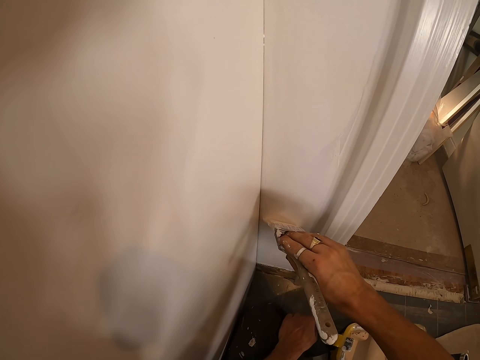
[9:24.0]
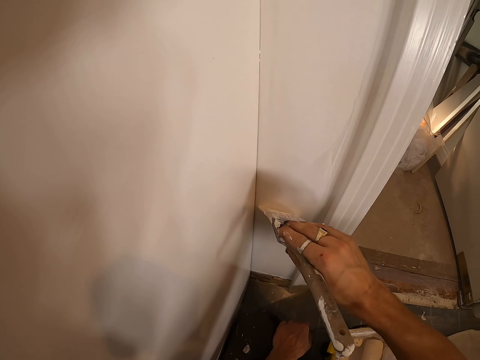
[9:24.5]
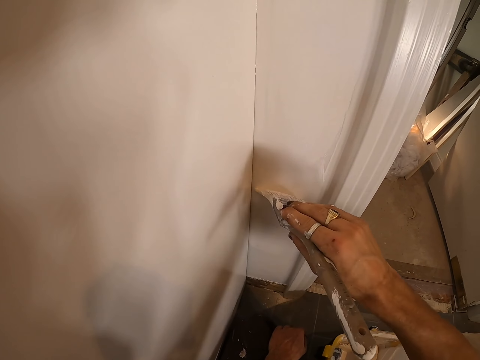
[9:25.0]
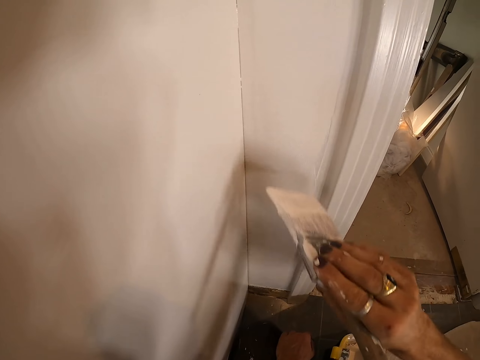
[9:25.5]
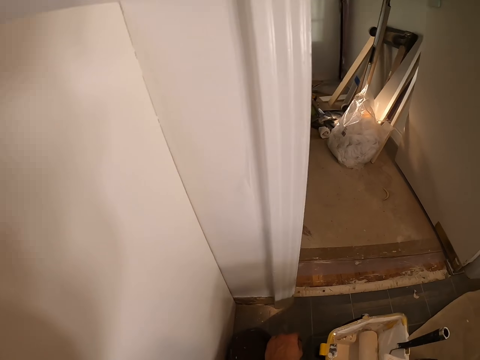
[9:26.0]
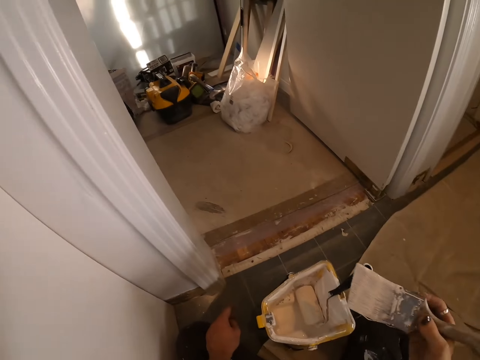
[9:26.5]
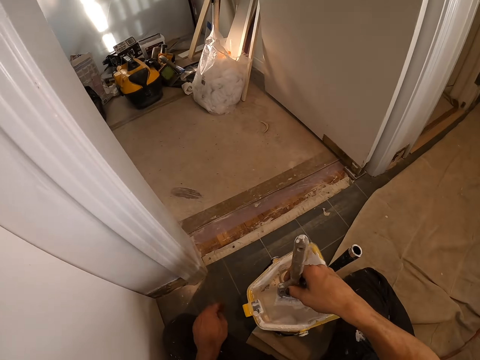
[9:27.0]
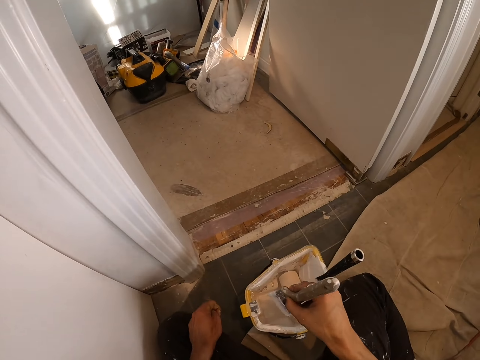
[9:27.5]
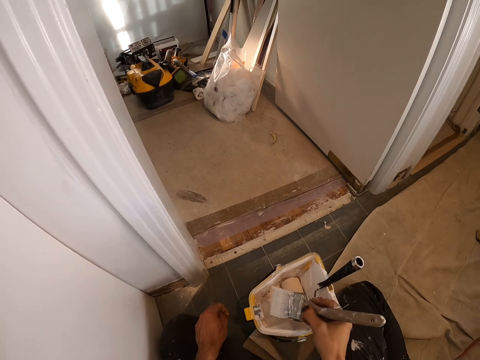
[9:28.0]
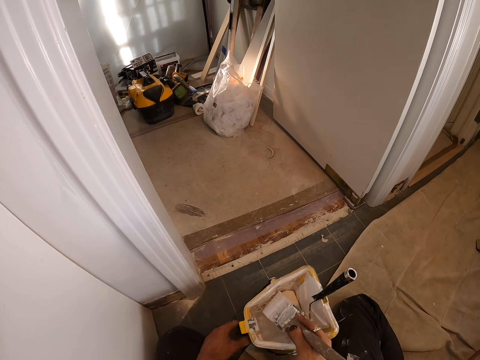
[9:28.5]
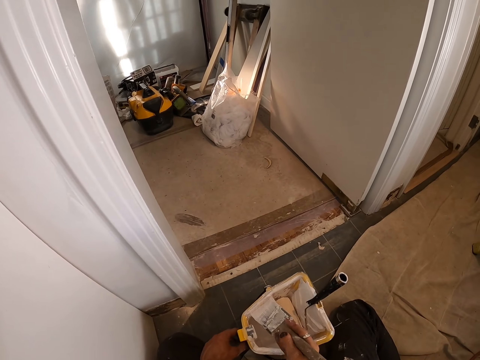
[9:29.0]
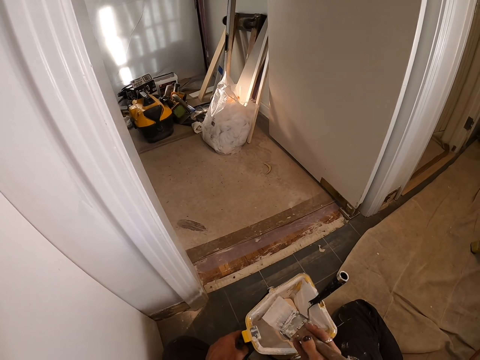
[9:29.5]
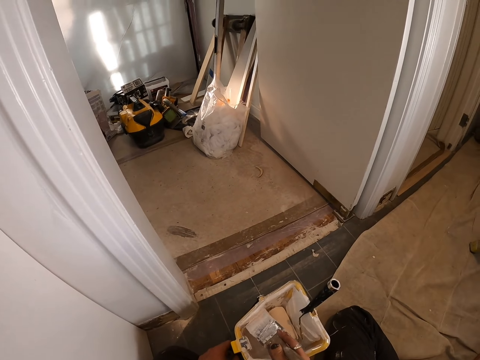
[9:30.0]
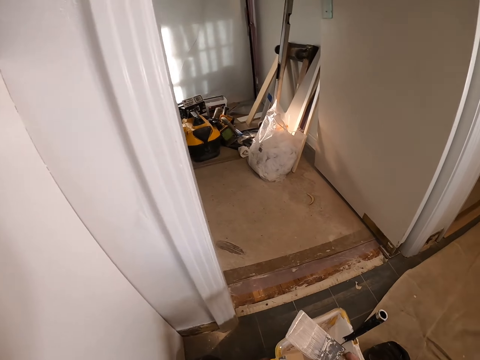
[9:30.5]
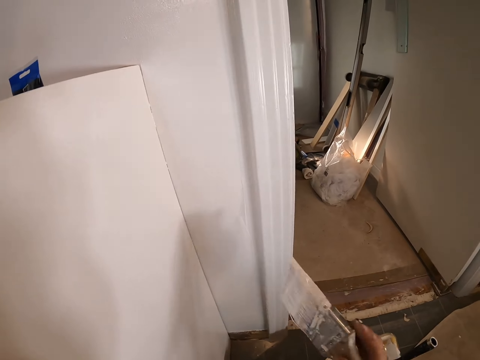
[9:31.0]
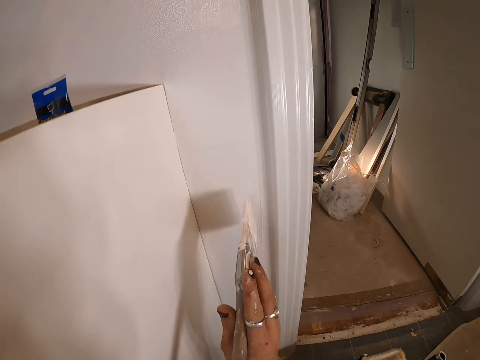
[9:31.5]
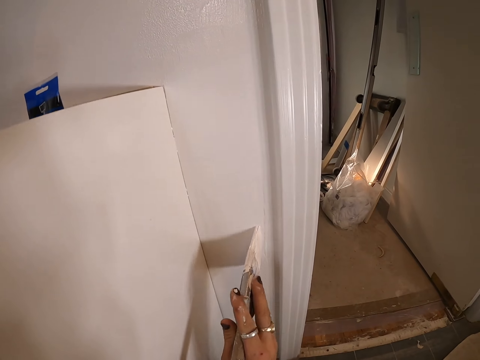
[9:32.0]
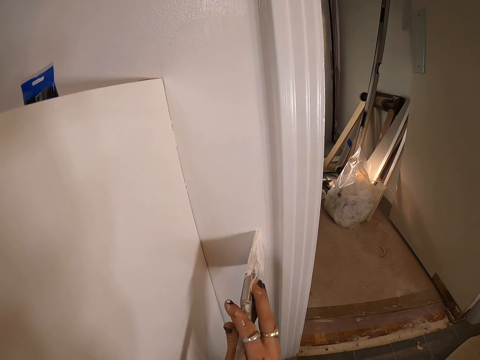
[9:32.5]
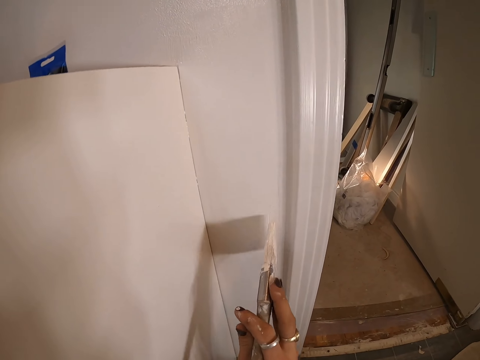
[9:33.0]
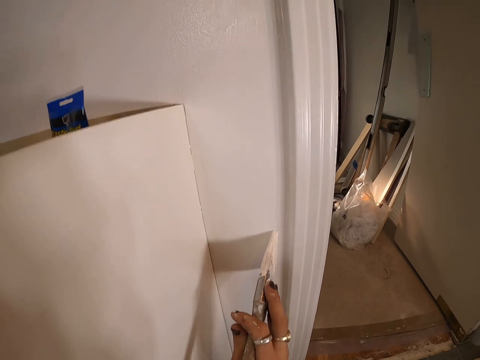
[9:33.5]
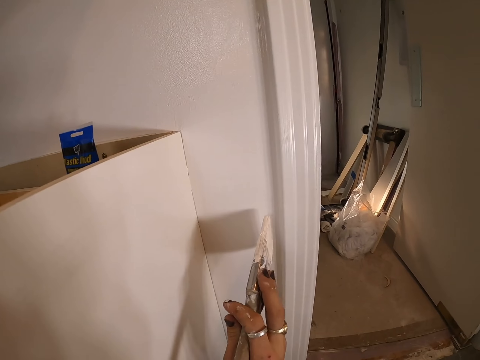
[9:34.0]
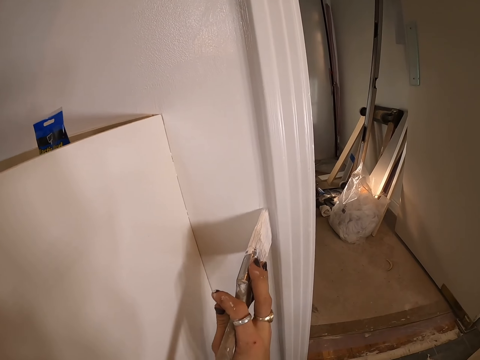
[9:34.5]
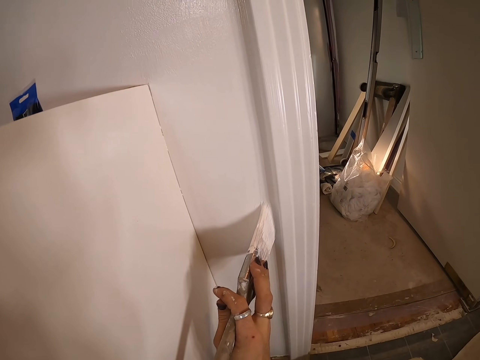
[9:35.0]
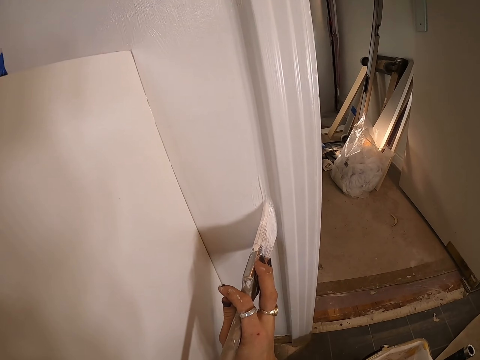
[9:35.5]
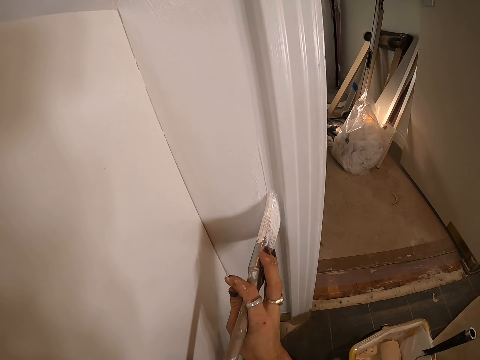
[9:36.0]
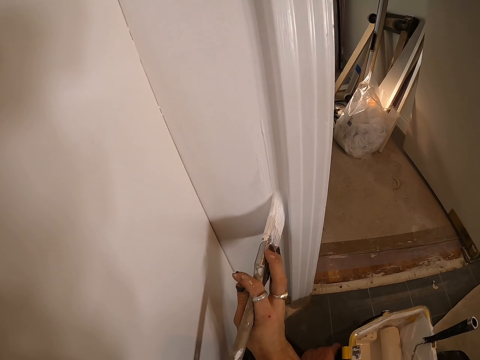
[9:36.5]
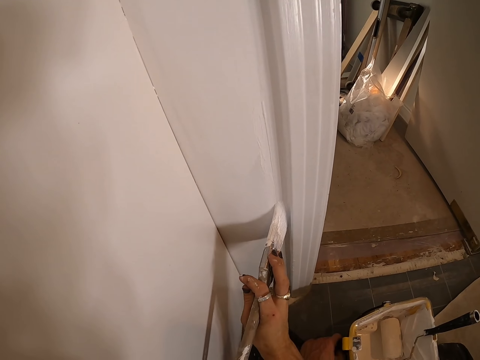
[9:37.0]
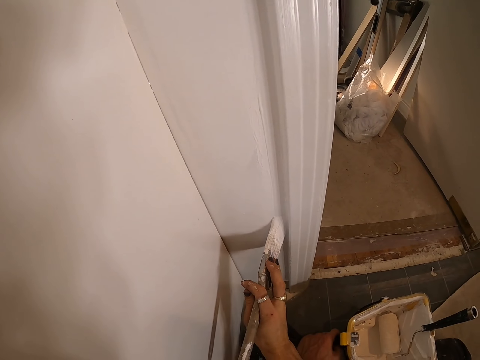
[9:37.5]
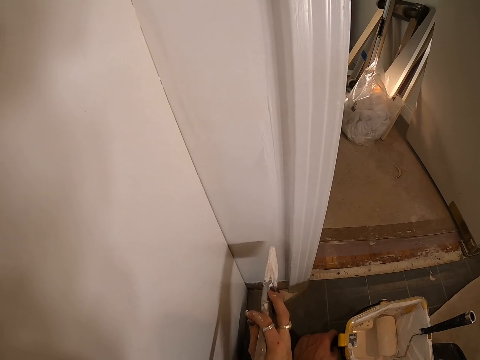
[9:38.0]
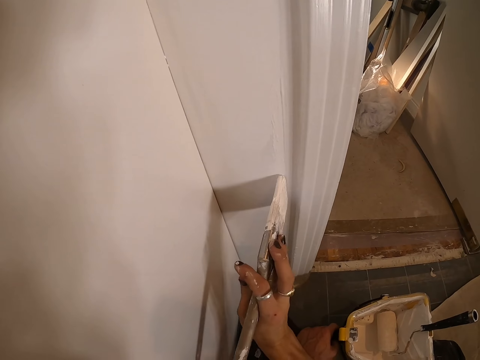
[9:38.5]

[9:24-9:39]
The camera wearer dips the paint brush in the tray or paintcan. They dip the paint brush in the tray again. They paint on the wooden wall.

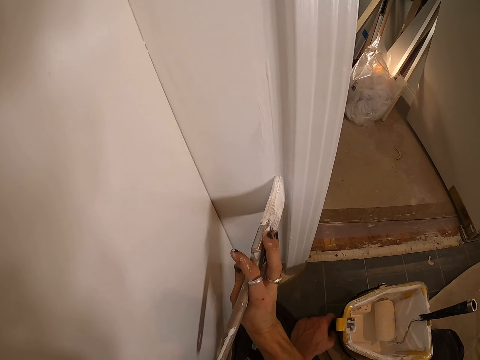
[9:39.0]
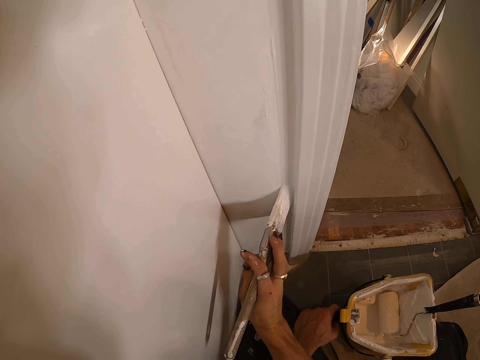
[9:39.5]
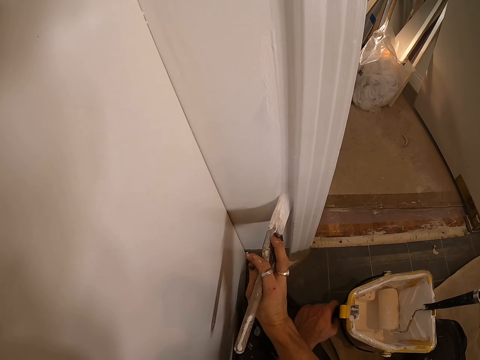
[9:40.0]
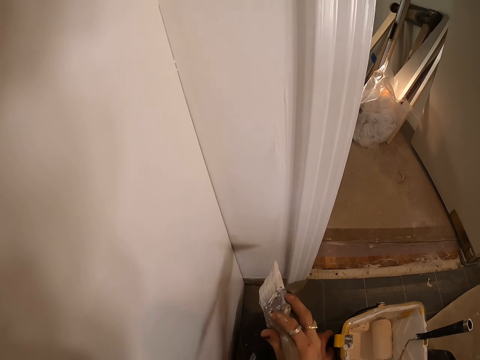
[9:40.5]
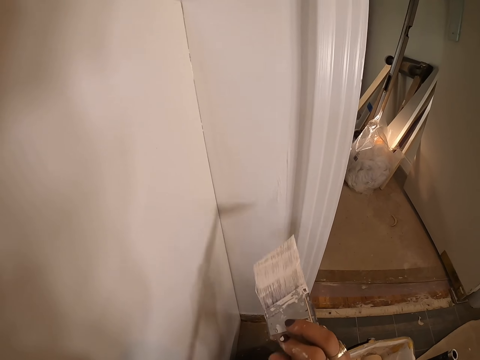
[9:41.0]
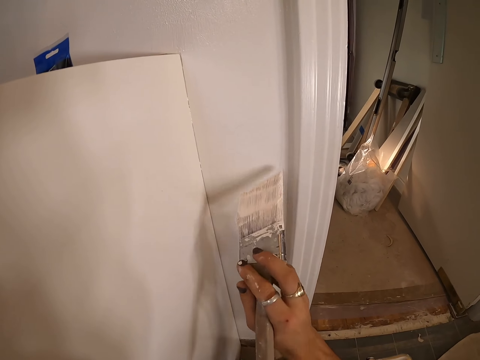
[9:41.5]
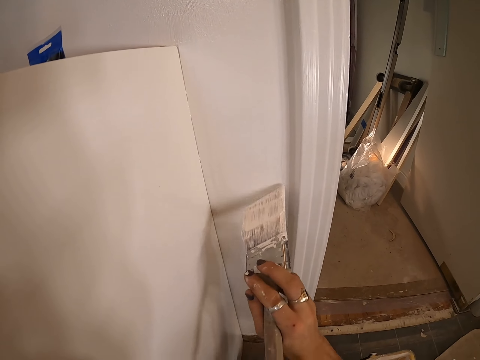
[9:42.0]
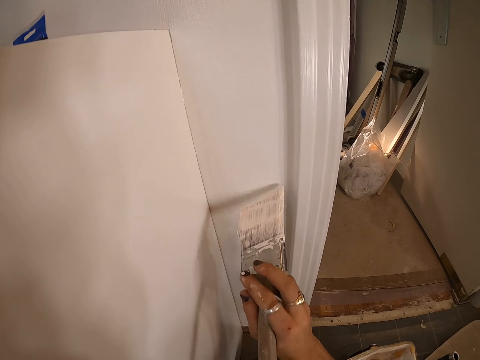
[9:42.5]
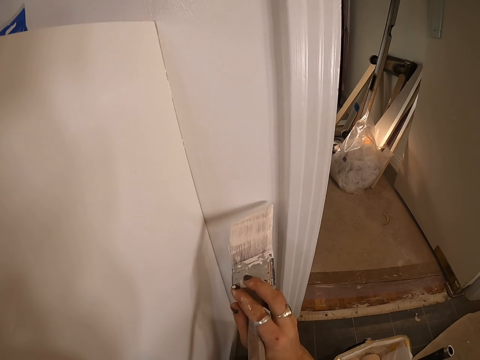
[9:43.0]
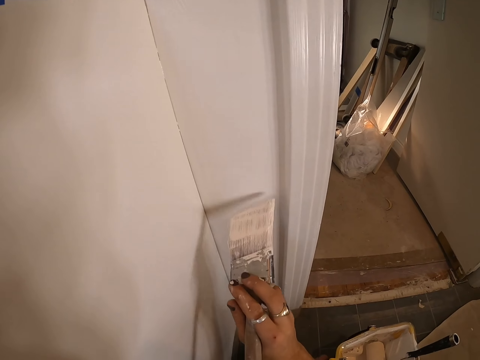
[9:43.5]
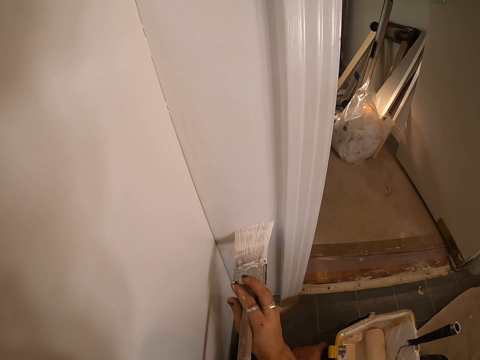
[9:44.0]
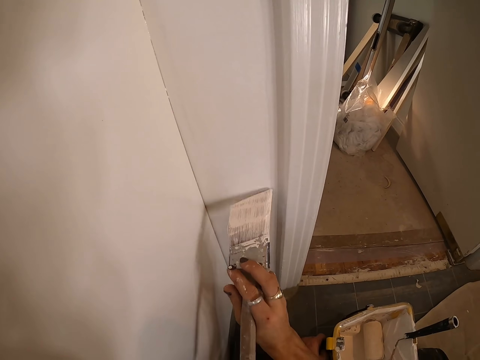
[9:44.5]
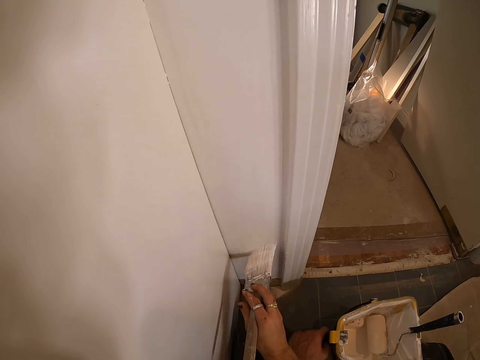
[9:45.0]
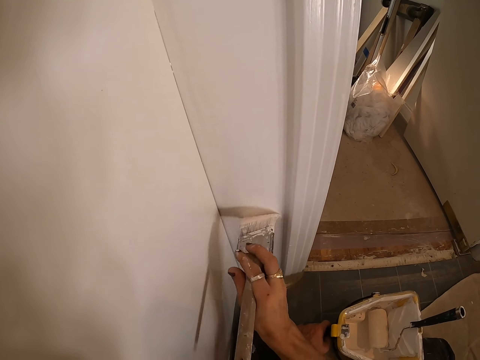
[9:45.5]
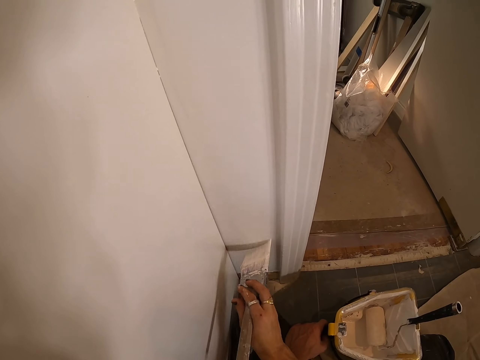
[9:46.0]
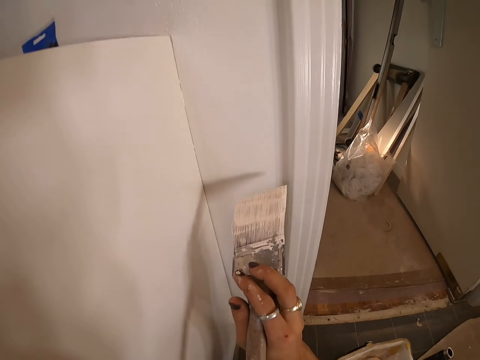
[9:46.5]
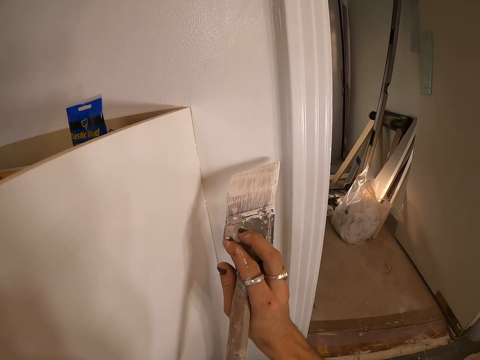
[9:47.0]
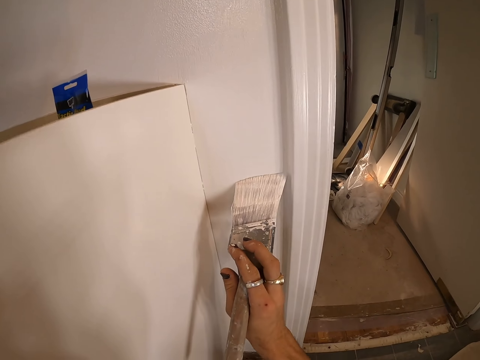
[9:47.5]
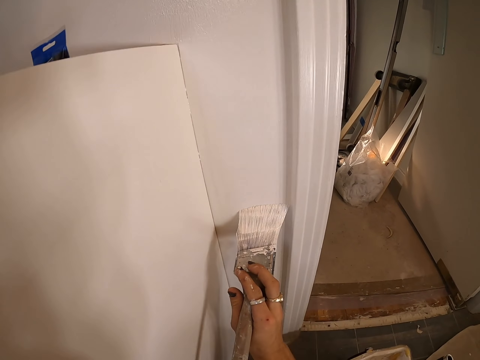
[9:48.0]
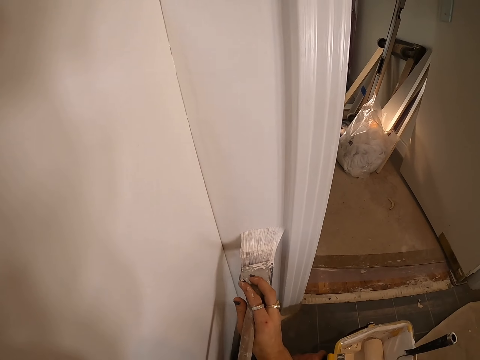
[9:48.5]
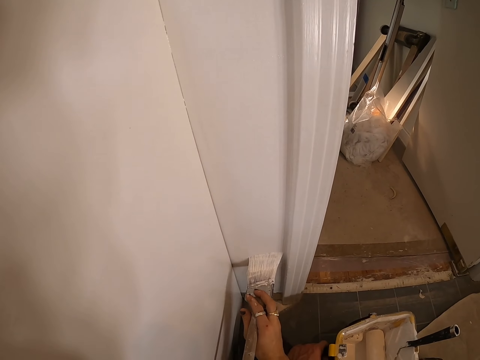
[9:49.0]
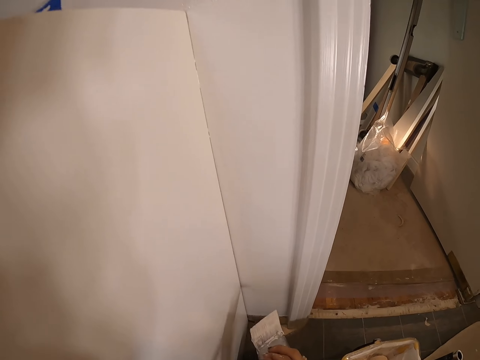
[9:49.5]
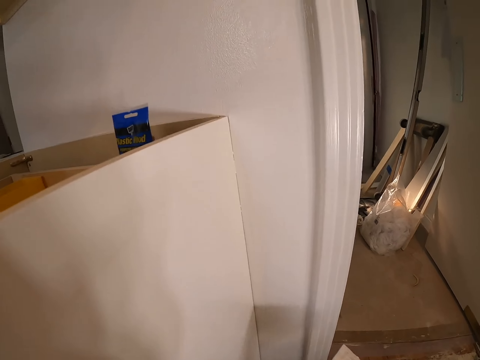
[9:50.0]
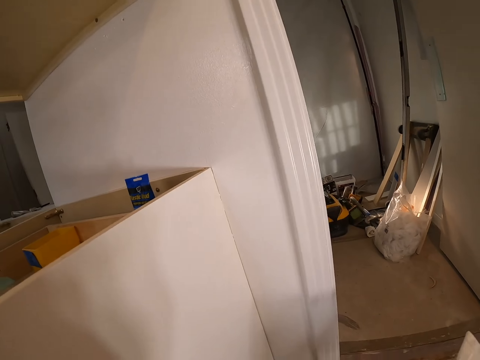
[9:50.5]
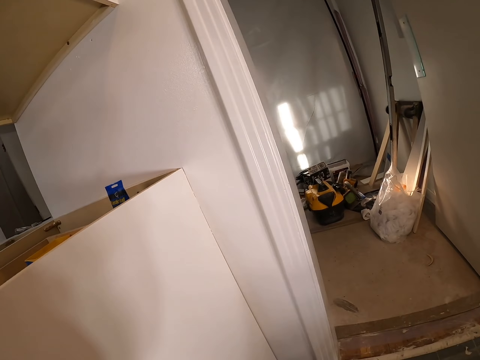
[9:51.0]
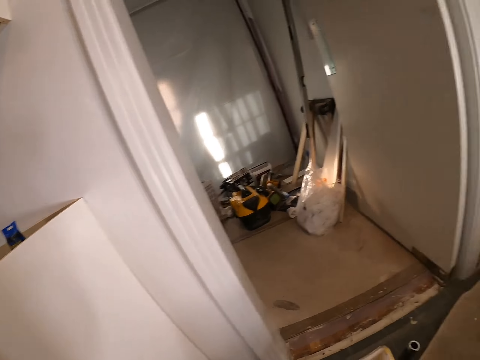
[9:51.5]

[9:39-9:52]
The camera wearer looks around.
